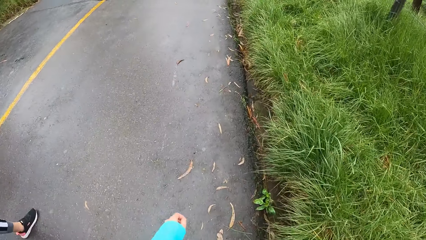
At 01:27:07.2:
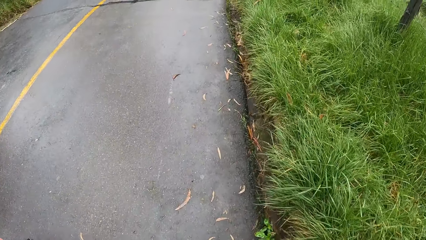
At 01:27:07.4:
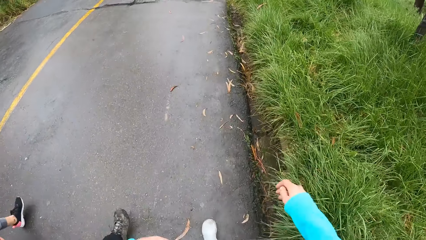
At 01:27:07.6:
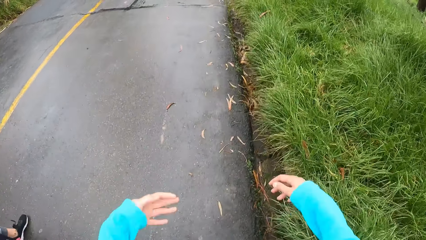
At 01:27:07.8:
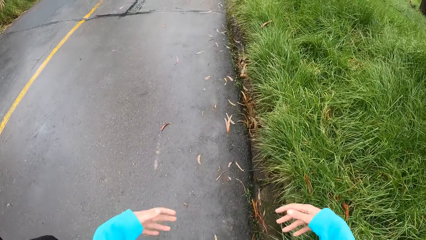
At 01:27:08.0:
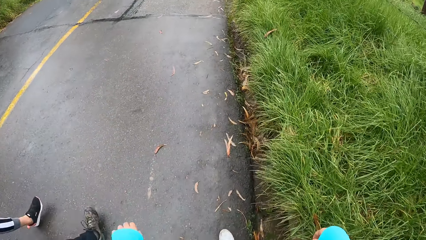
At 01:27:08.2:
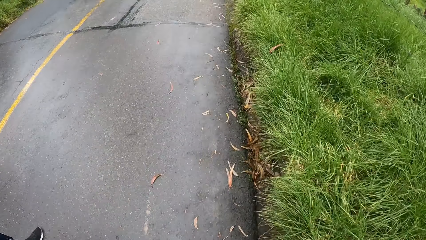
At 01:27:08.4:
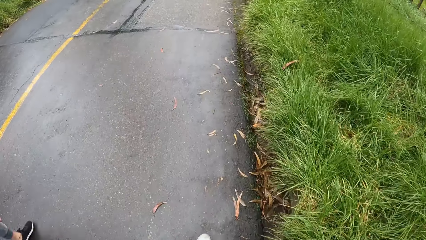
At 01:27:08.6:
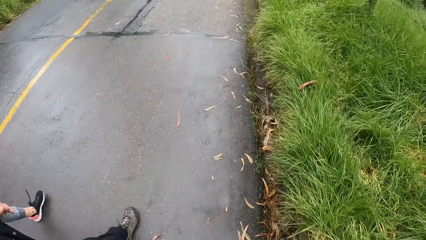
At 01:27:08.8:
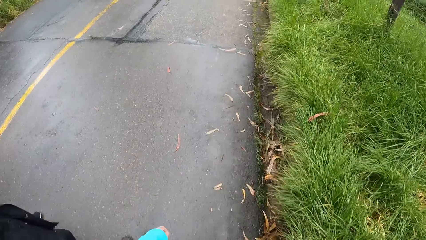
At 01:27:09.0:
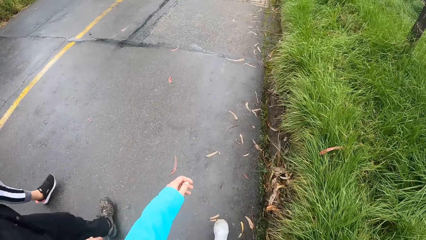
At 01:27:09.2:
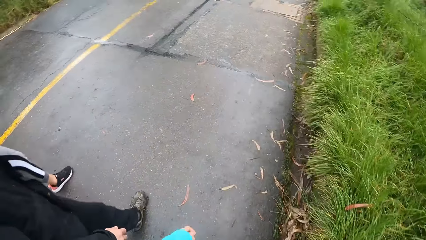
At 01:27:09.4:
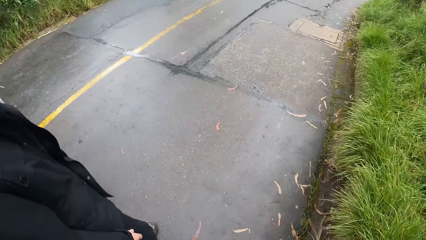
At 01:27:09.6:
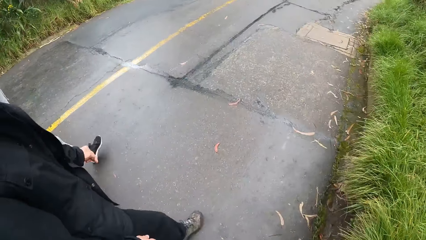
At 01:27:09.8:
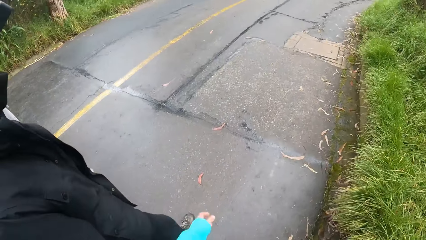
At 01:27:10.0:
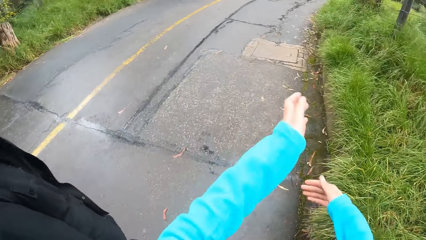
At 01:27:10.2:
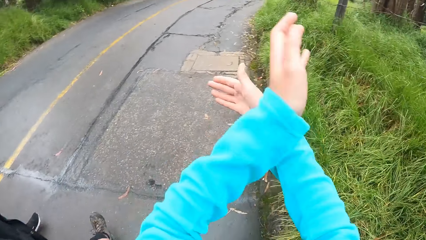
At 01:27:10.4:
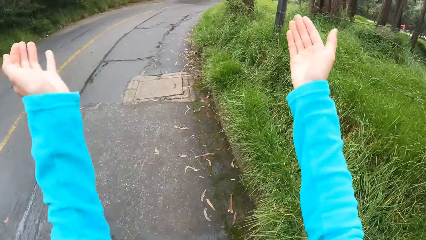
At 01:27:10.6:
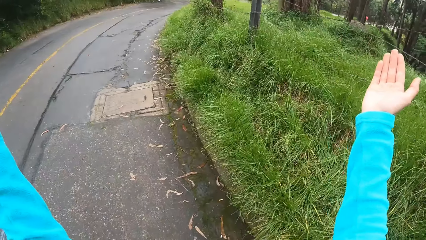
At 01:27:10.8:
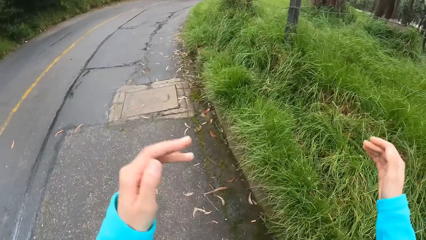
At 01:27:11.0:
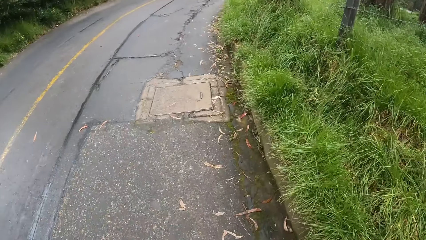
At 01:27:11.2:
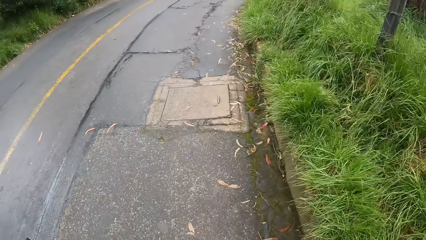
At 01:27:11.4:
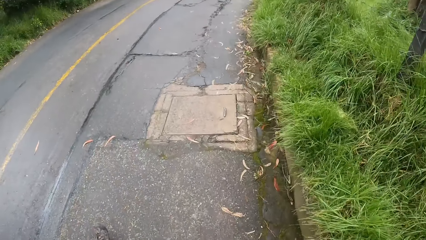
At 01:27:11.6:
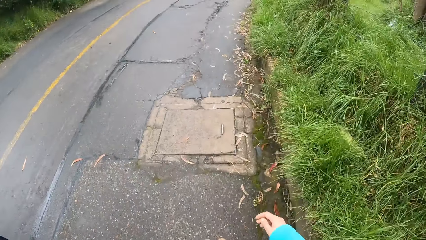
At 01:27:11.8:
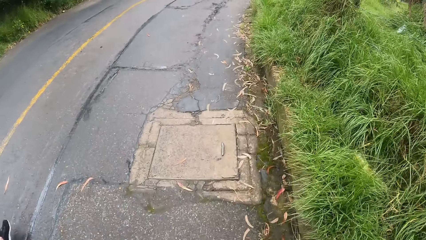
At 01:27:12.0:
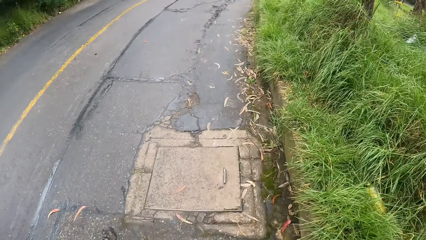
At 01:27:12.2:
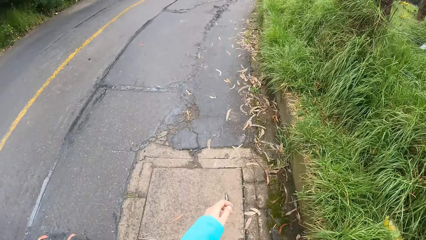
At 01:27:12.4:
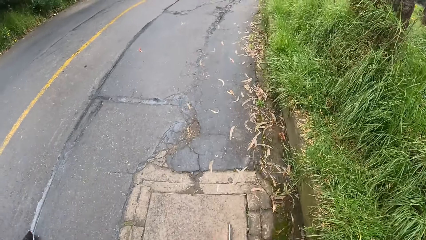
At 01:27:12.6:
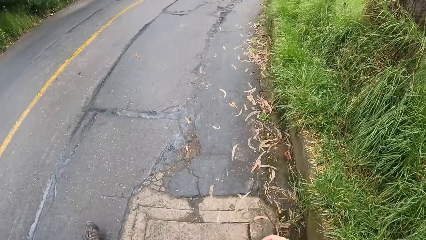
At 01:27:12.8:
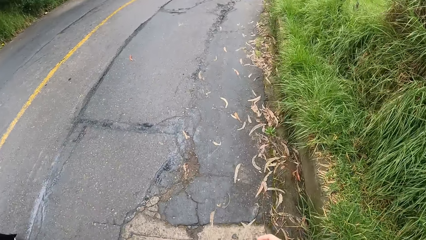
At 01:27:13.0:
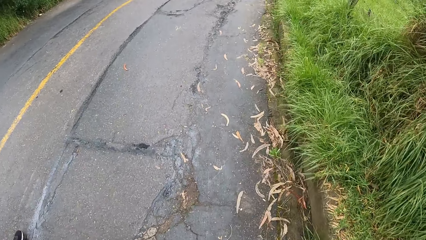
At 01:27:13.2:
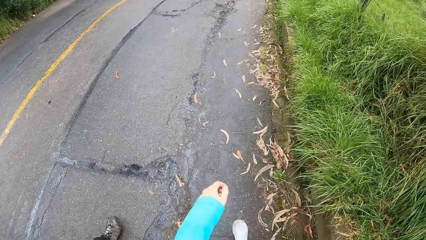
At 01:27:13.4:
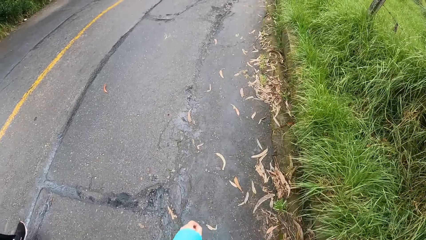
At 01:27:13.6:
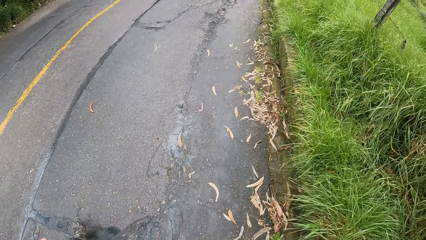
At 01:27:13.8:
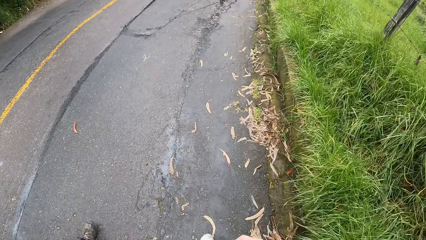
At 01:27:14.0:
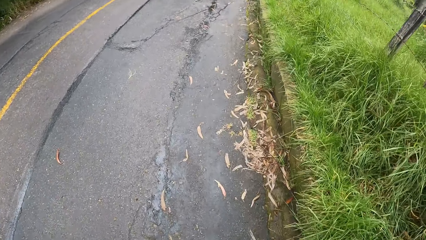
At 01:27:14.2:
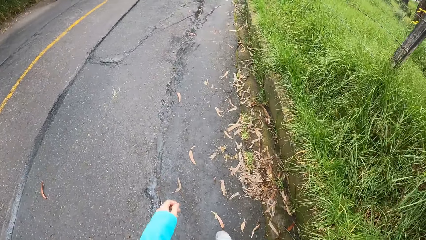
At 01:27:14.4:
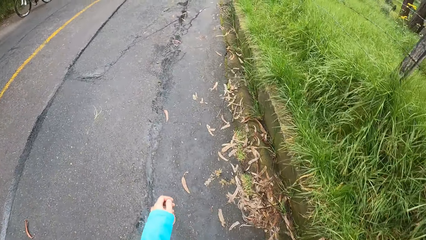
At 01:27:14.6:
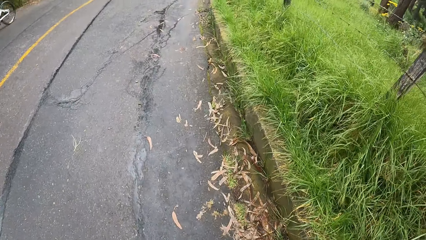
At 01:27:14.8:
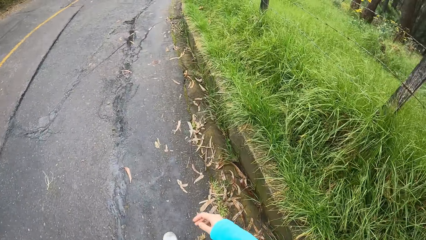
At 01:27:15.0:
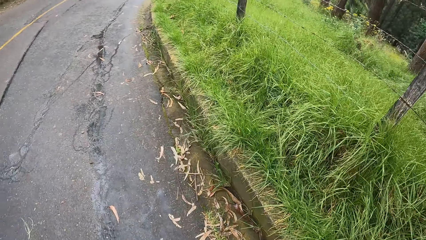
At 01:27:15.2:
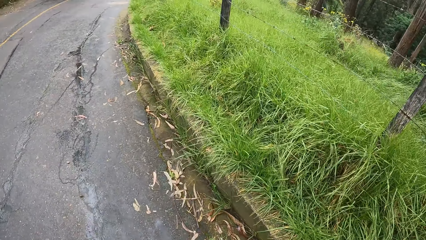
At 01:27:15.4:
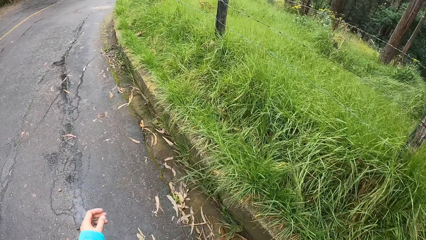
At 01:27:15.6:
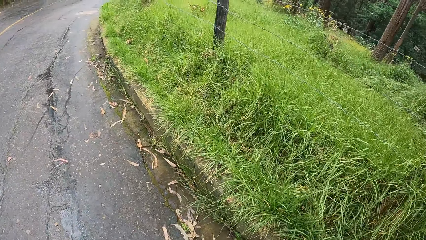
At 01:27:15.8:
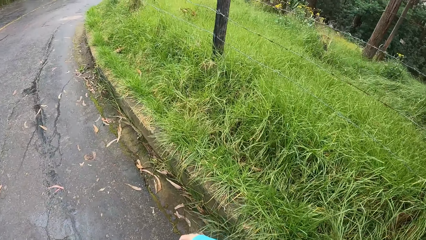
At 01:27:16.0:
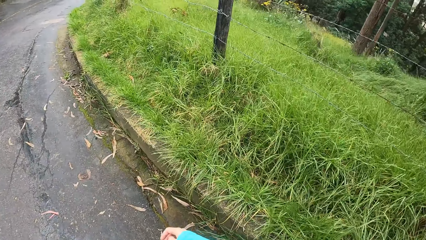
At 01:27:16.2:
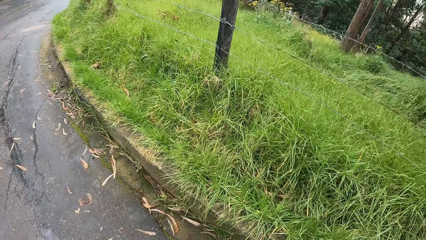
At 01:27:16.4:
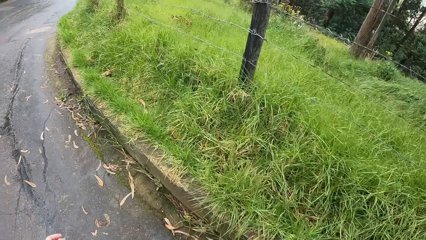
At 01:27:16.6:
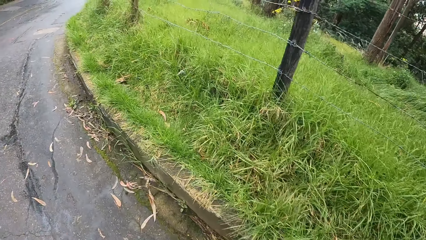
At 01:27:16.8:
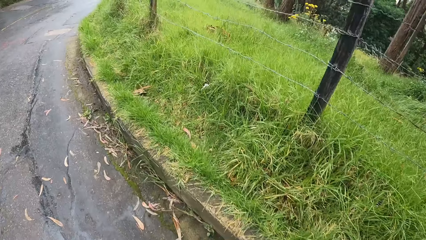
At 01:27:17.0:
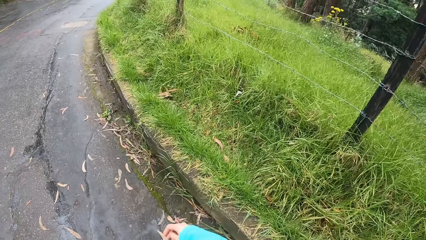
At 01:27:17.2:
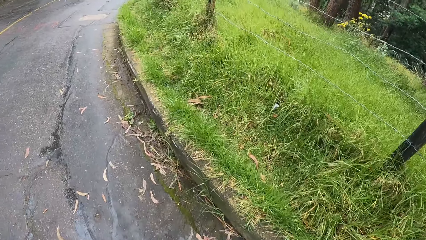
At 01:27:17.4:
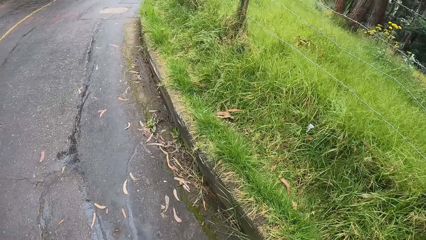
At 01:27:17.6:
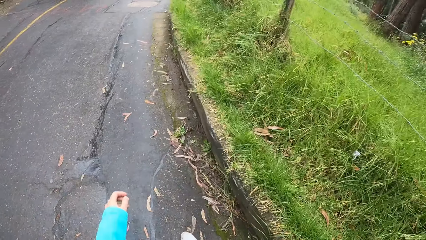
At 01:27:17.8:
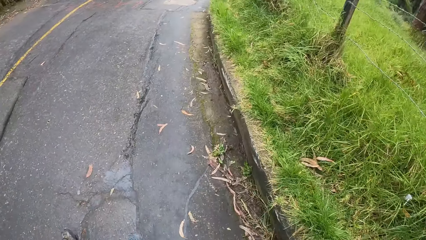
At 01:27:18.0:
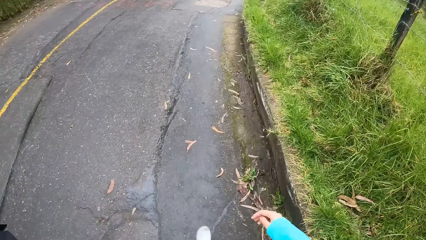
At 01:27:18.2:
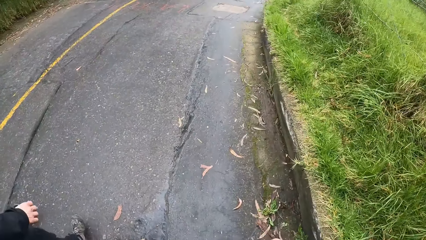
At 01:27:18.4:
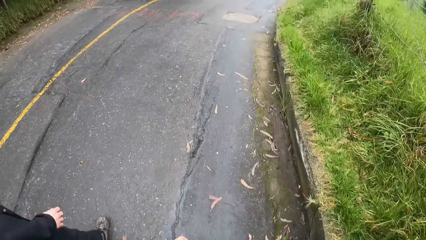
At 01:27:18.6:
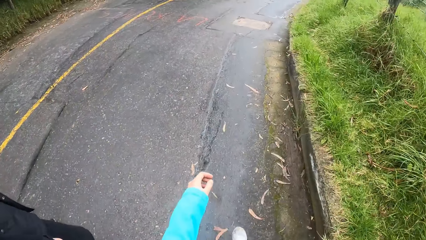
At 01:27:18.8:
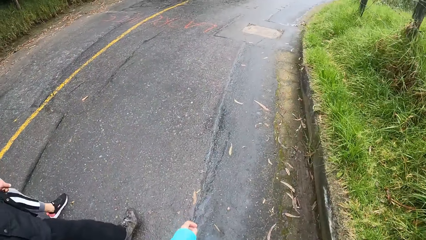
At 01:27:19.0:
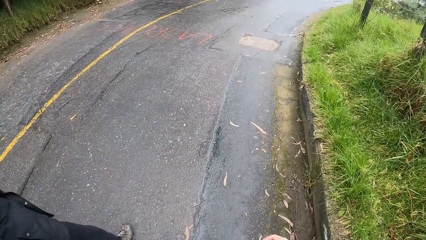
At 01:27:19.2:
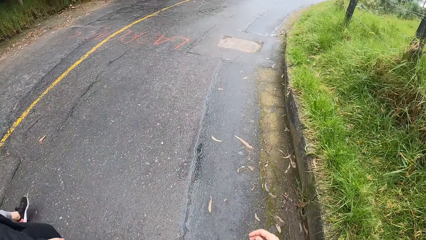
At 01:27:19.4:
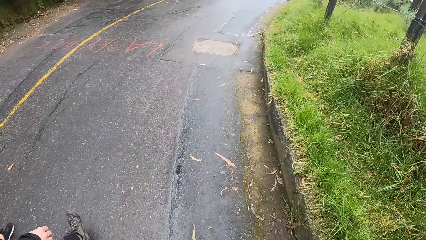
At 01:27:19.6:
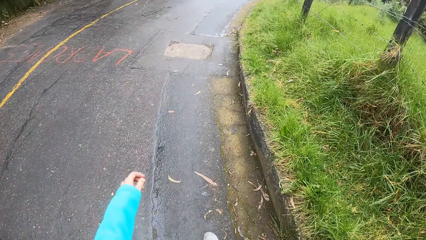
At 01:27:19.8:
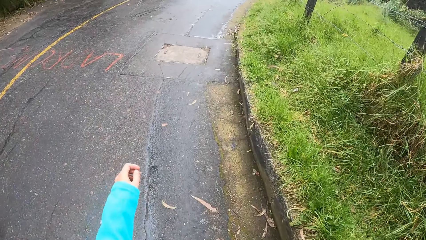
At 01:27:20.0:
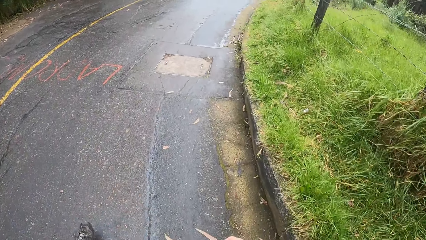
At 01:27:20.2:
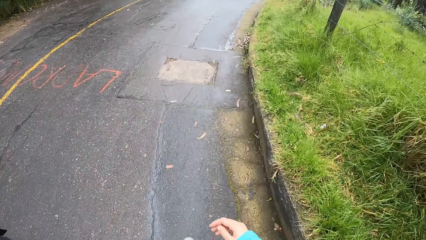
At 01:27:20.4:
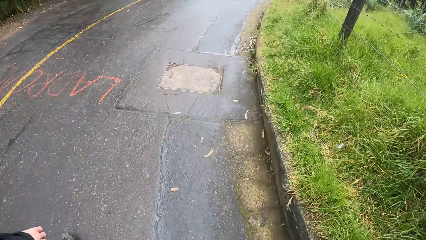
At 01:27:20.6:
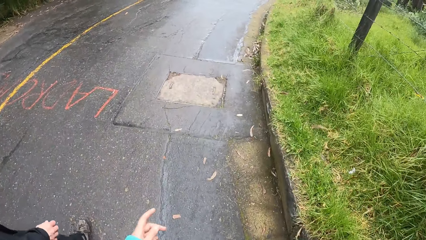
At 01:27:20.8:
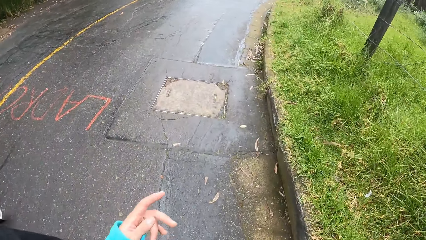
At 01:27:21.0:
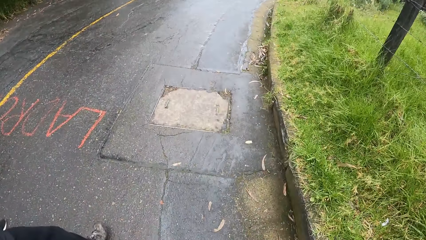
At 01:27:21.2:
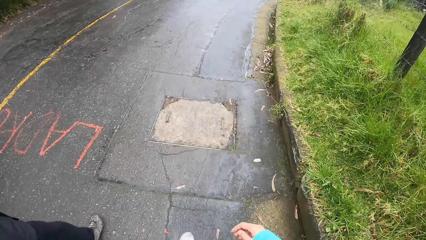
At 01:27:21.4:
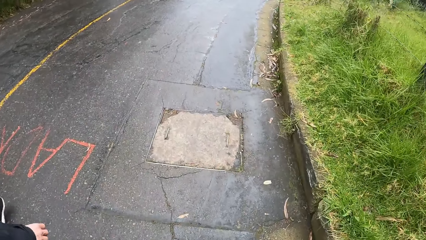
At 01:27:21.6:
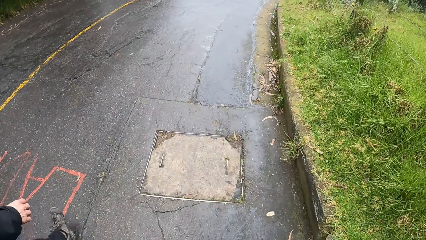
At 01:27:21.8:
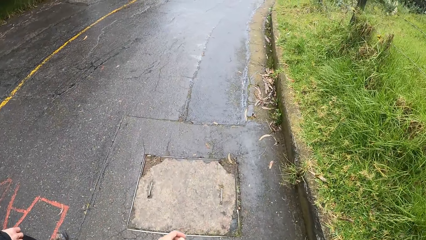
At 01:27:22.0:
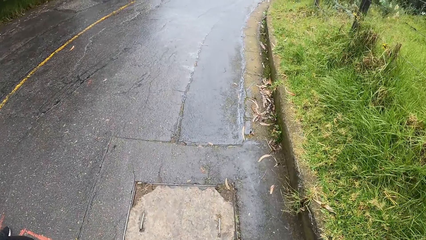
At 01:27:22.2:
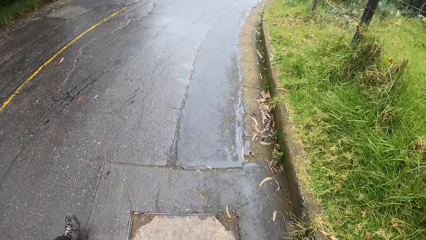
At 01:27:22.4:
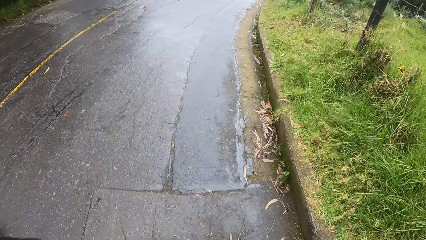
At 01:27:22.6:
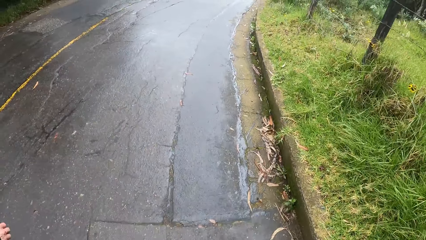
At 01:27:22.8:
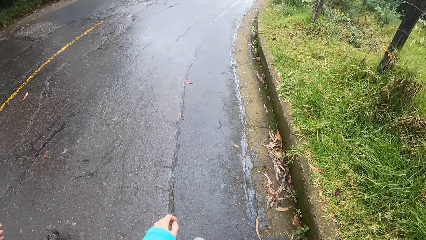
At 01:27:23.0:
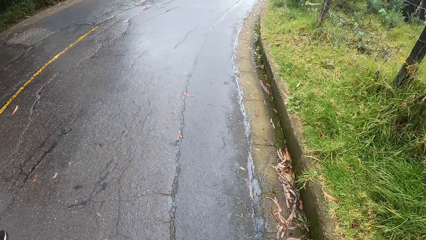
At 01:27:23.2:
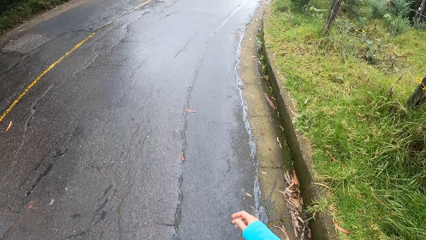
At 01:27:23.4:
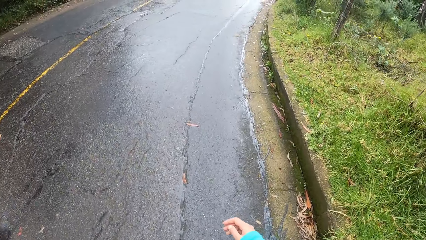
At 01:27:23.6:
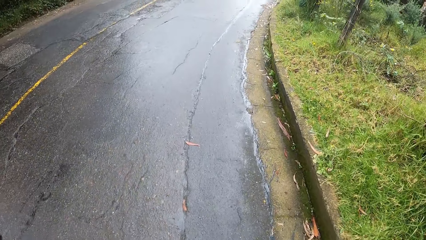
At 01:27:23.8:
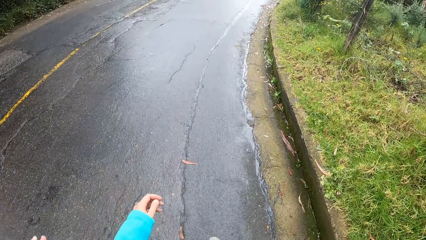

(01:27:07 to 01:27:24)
The camera wearer gestures with both hands. They shake both hands. They look on the left side. They gesture with both hands. They lift both hands. A cyclist rides a bicycle past the camera wearer. The camera wearer looks on the right. They look down. They gesture with the left hand.
